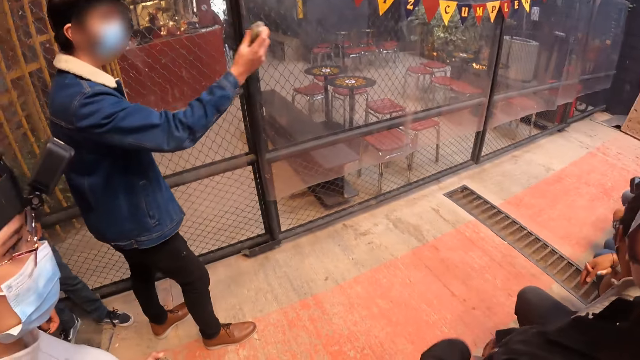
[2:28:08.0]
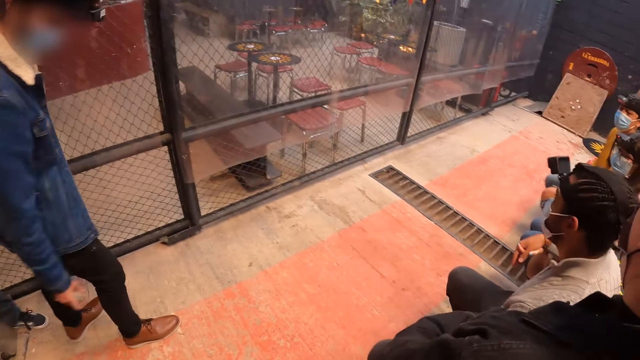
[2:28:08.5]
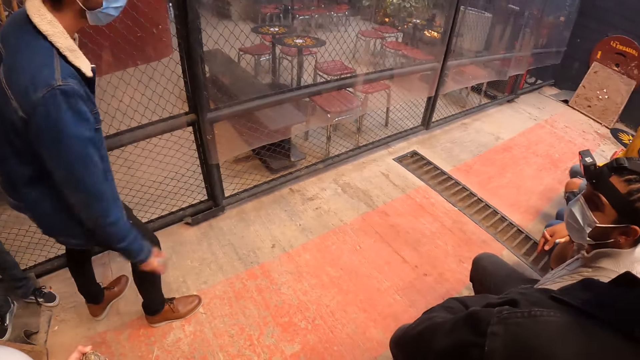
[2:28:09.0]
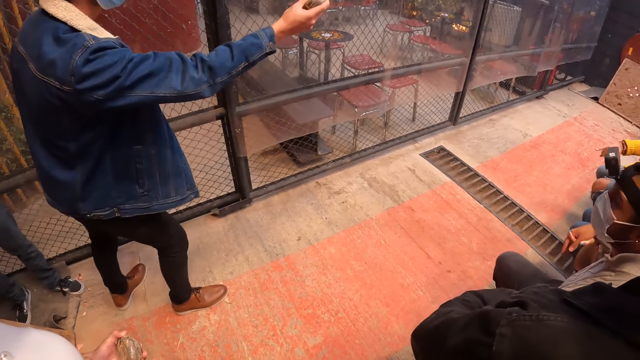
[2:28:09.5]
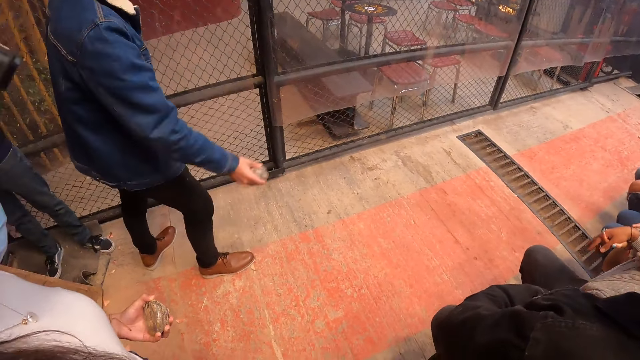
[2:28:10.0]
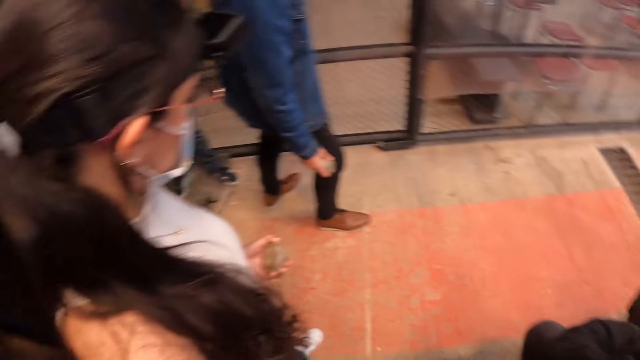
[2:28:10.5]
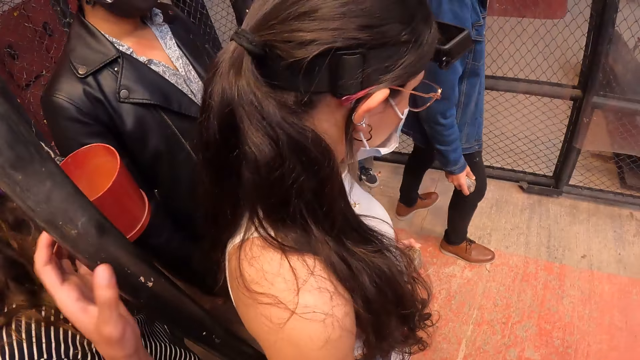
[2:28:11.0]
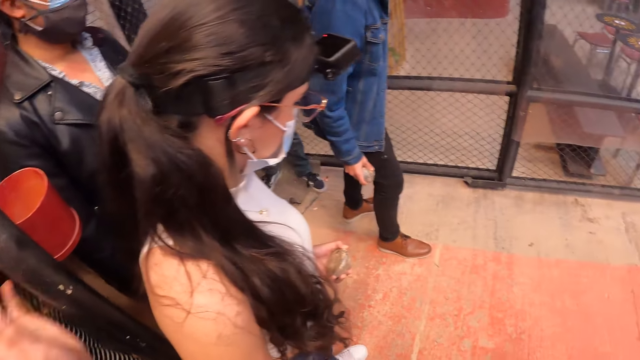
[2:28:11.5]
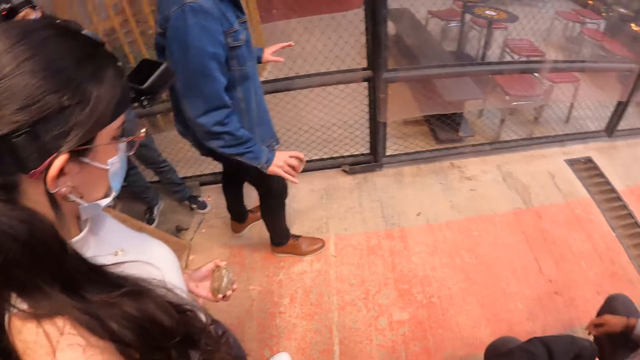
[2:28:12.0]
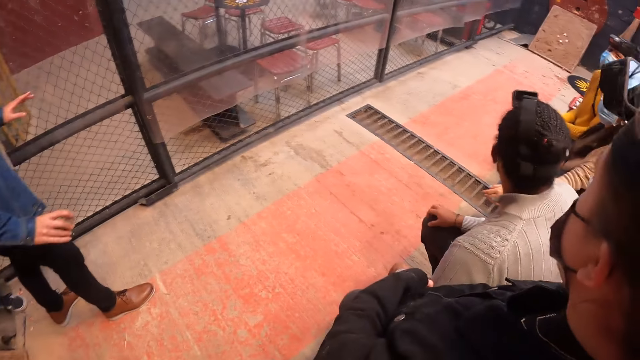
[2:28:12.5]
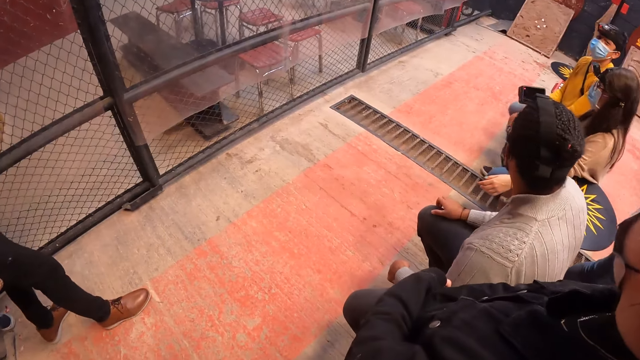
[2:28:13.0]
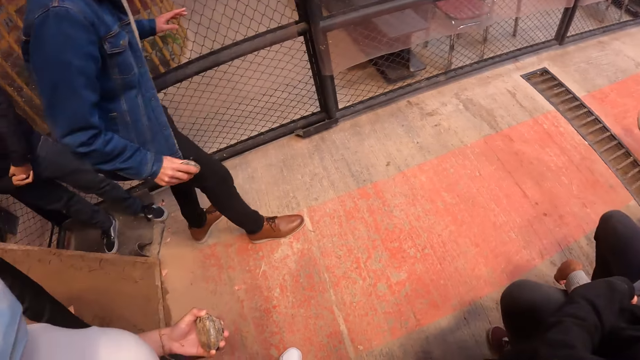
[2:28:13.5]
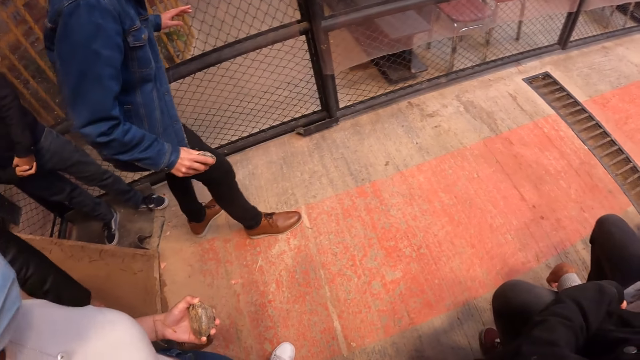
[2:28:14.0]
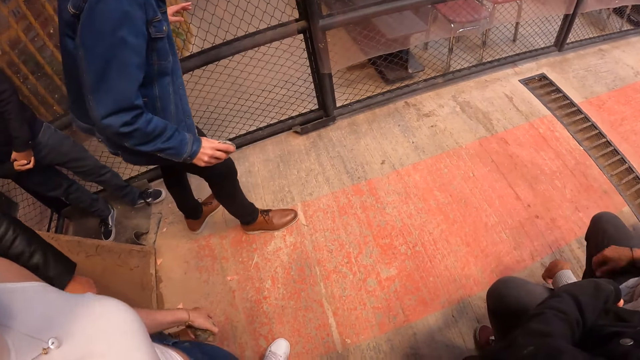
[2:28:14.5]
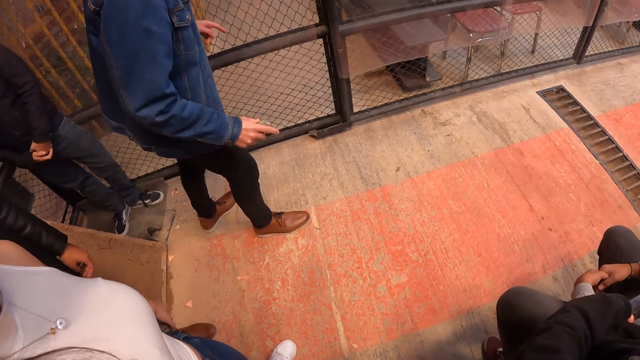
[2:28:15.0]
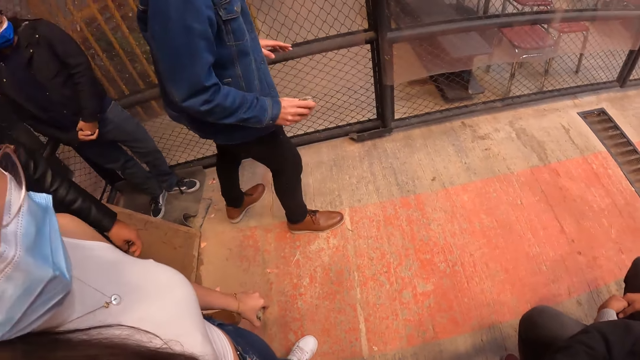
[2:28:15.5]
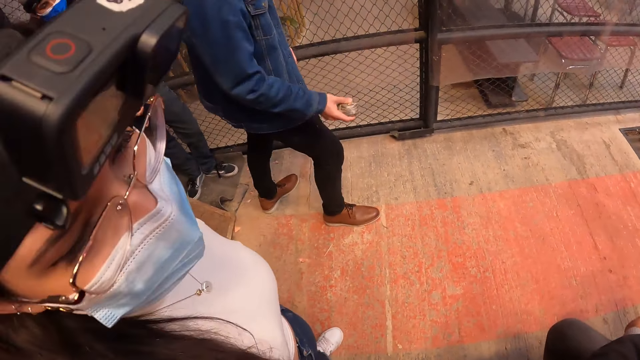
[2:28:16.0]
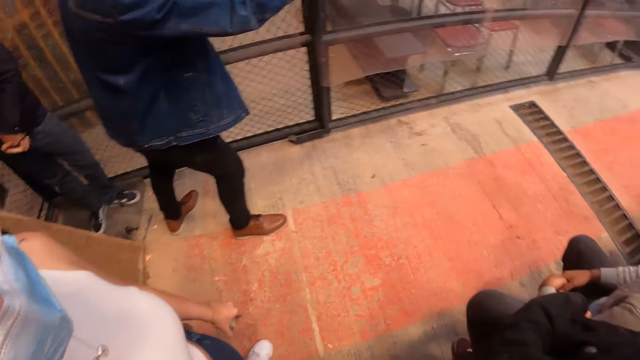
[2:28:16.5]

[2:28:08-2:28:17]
The camera wearer places his left hand on a door or a pole. He stares around.

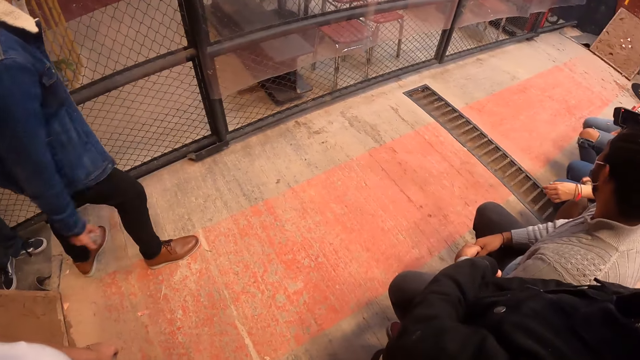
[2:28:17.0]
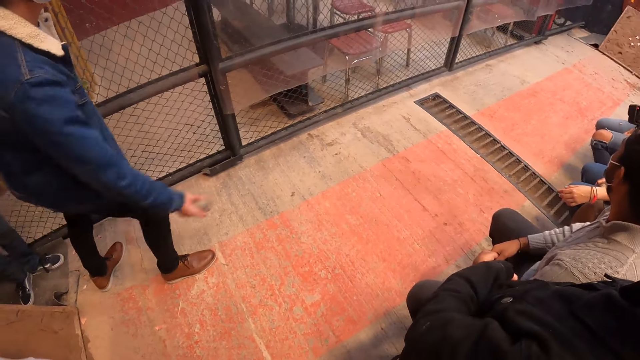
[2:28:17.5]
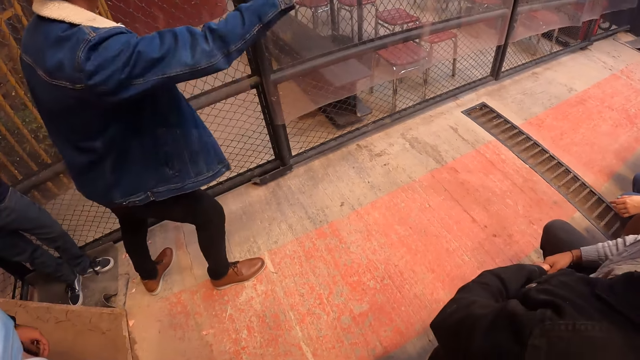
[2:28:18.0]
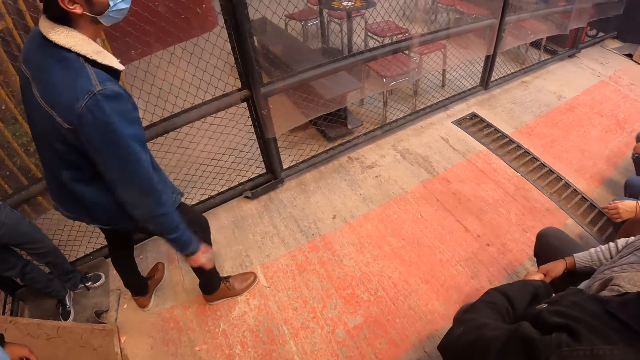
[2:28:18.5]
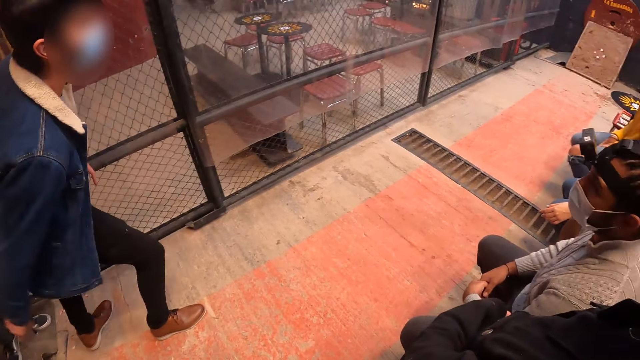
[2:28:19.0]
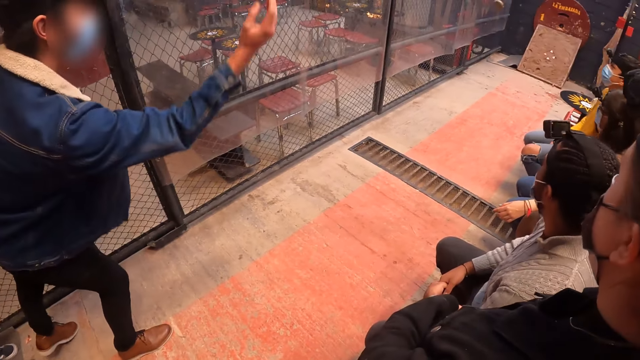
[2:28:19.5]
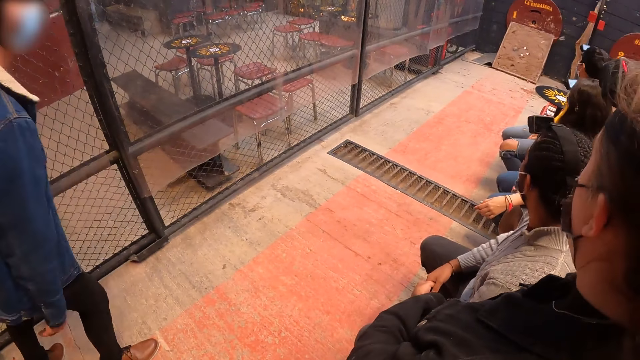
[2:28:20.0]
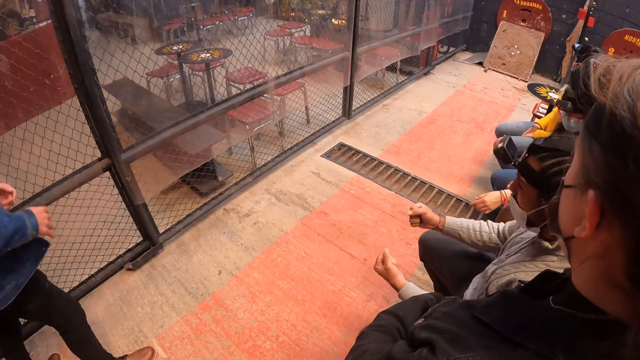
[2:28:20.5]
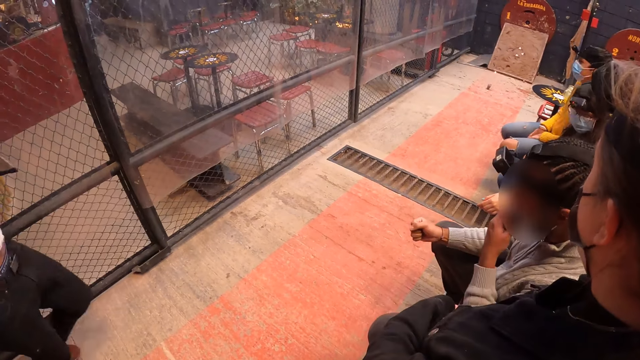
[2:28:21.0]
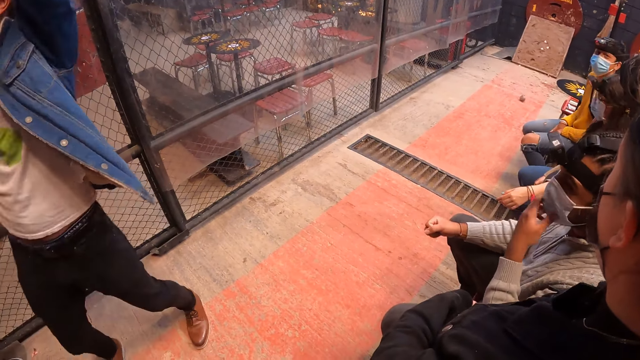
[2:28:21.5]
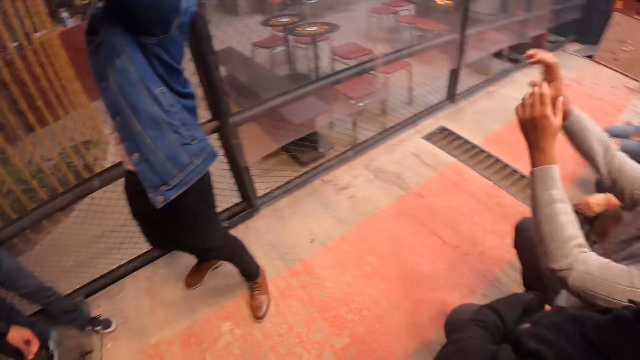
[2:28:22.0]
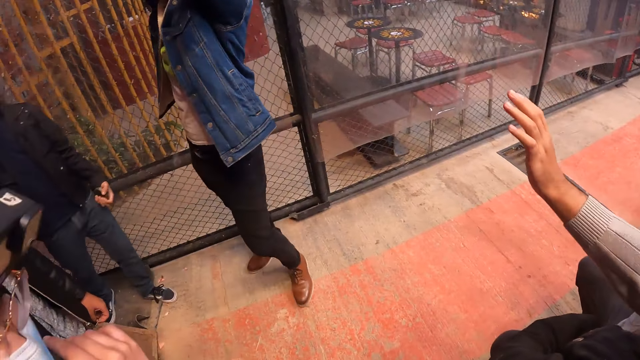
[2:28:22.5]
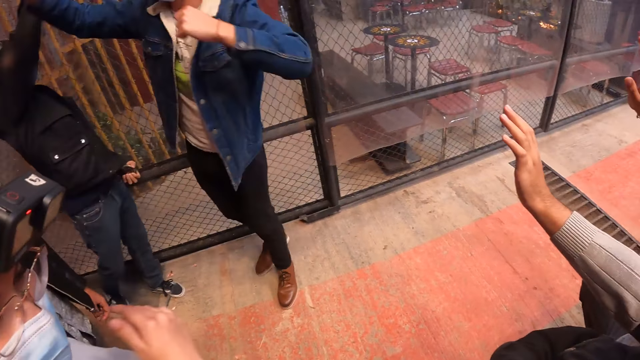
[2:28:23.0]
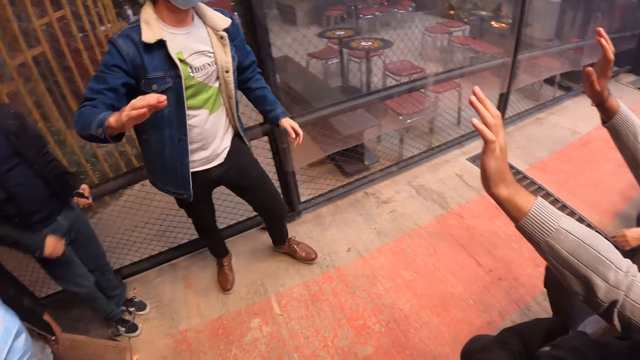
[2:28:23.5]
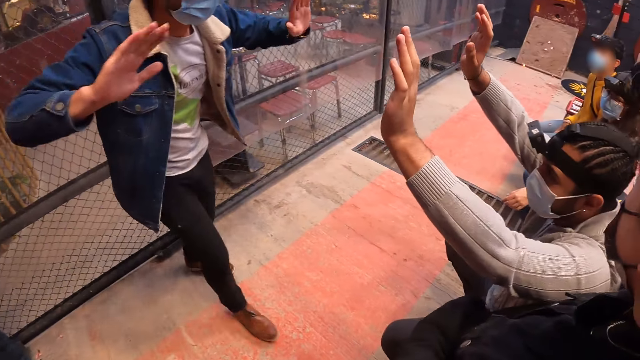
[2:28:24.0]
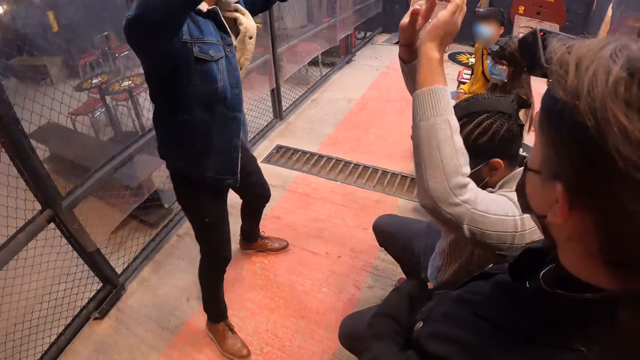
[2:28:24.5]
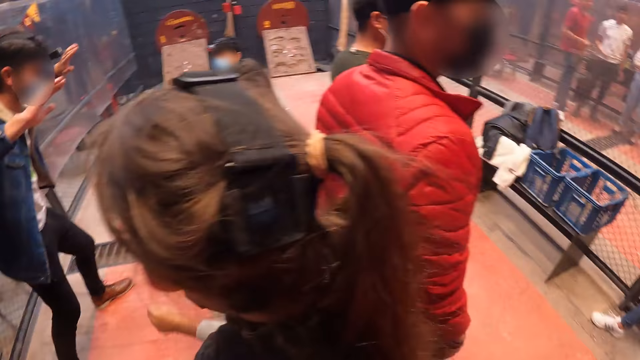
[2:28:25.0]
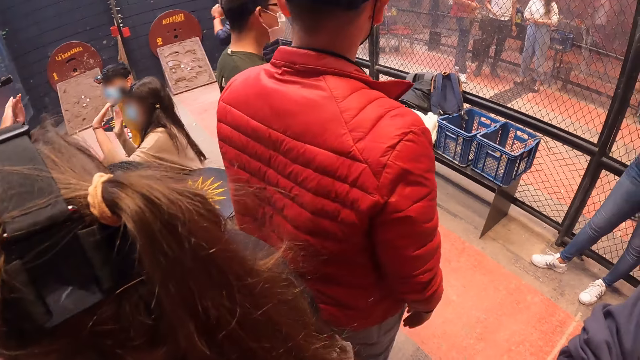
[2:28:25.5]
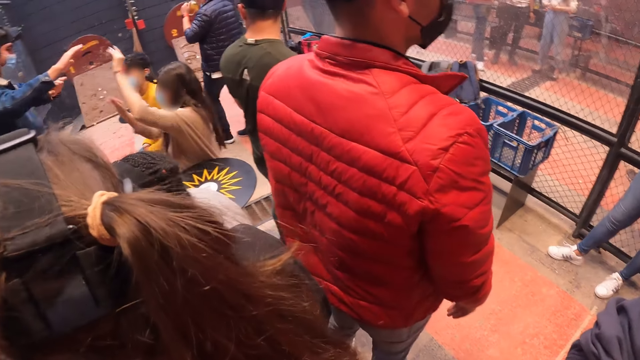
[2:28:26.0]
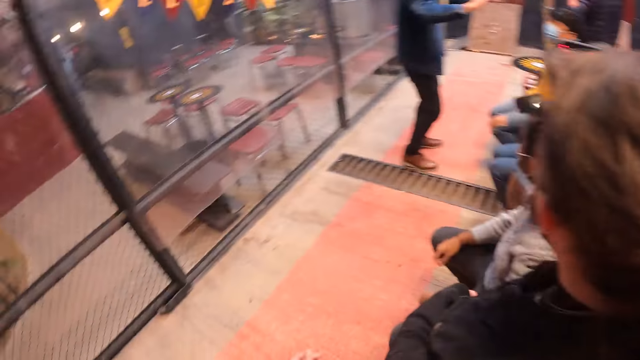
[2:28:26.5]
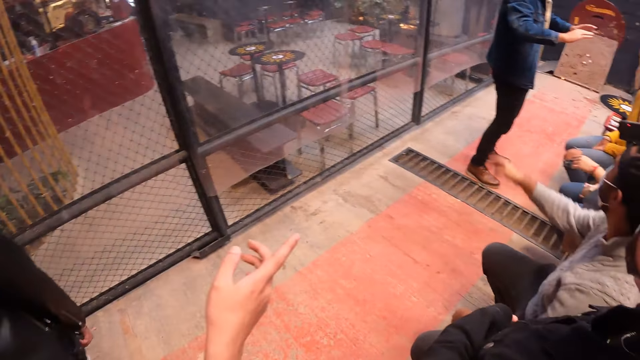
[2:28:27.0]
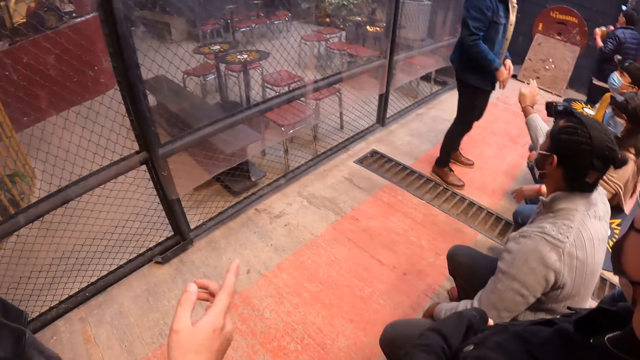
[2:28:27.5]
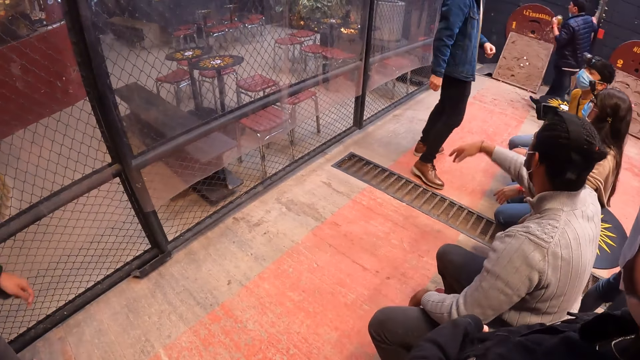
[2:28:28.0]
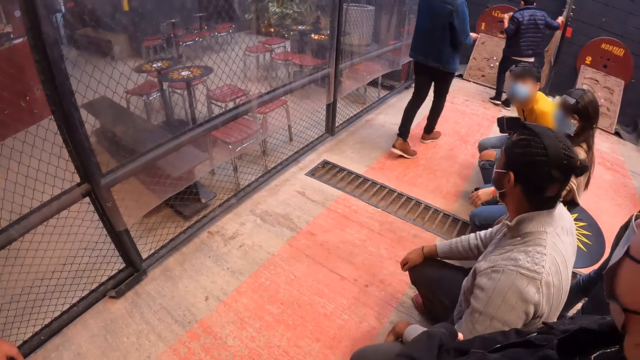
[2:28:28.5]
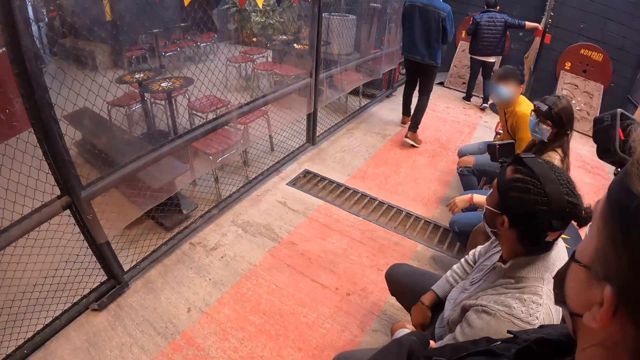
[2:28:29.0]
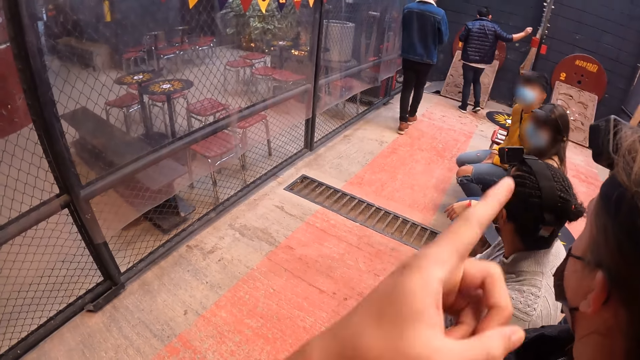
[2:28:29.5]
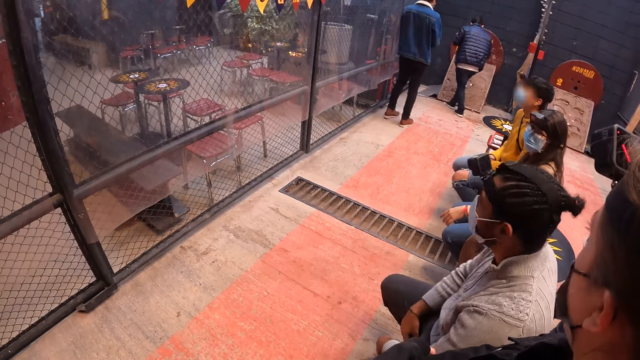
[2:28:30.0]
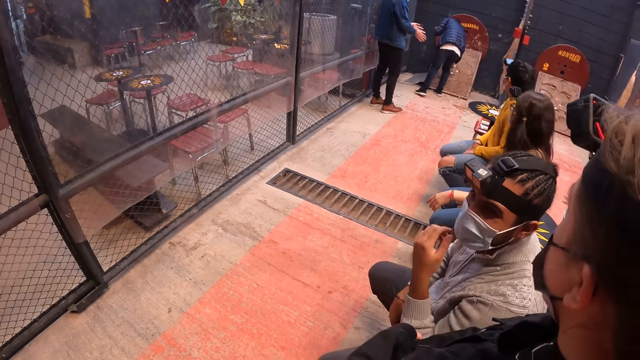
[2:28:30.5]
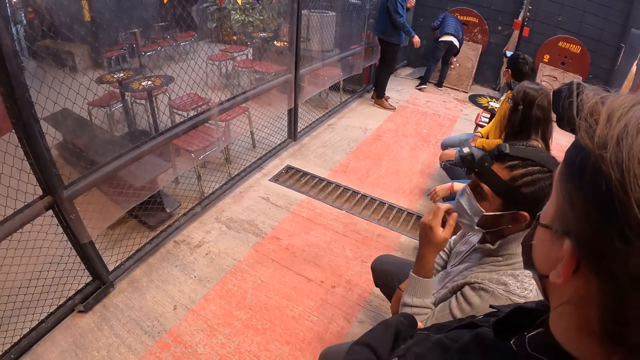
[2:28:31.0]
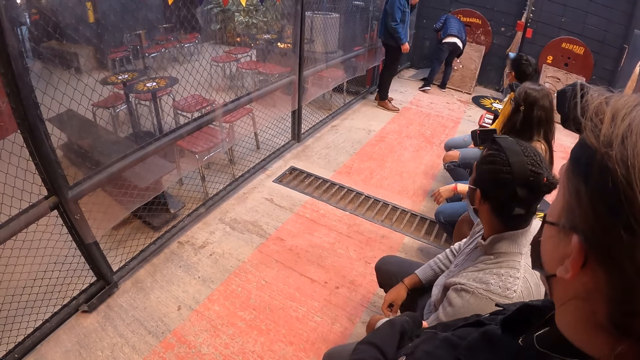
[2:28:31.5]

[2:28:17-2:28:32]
A man throws a metal disk at the target board on the floor with his right hand. The man raises his hands. Another man raises his hands. The first man high-fives a third man with his right hand. The first man high-fives the second man with his hands. The first man shakes a woman with his hands. The camera wearer points his hand. The second man waves his hands at the first man. A fourth man picks up an explosive from a bag with his right hand. The camera wearer stares around, points his hand and stares around. The fourth man places the explosive on the target board with his right hand.
